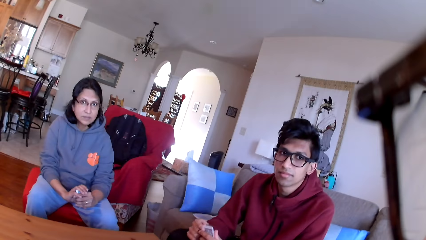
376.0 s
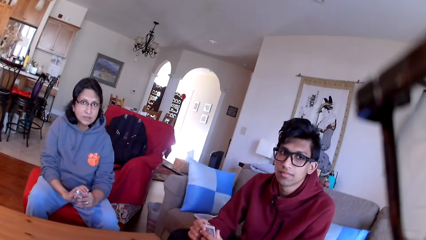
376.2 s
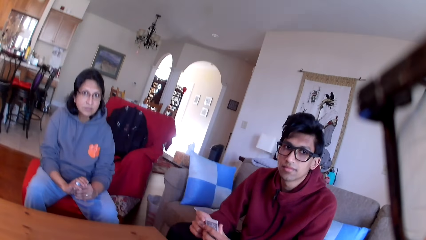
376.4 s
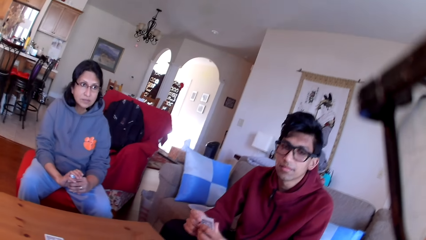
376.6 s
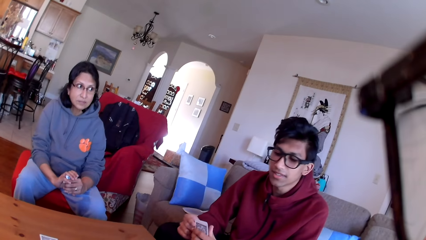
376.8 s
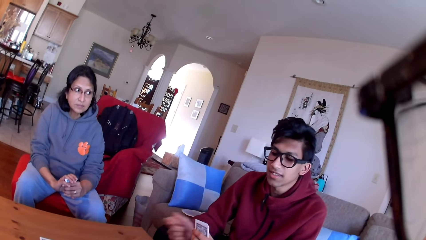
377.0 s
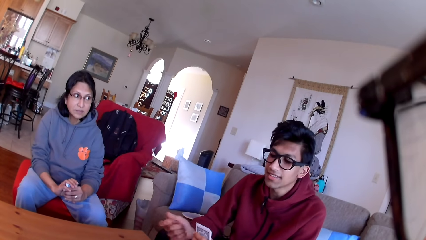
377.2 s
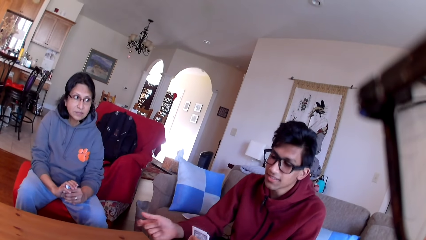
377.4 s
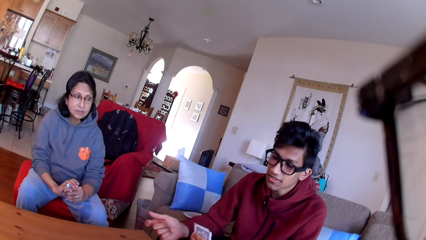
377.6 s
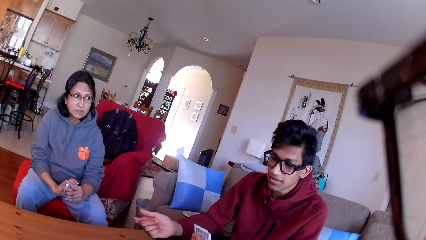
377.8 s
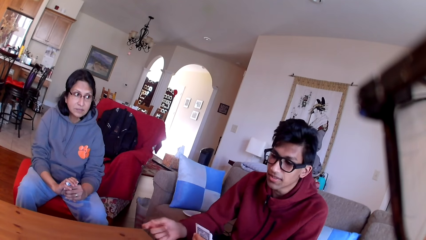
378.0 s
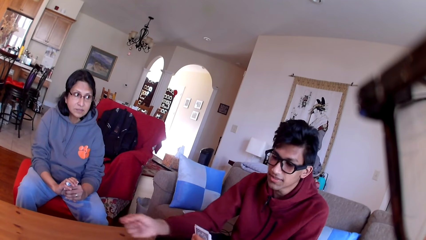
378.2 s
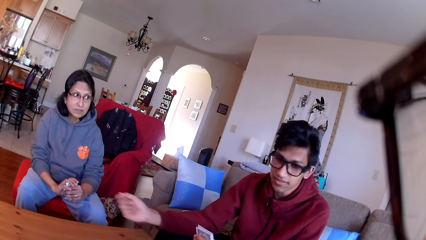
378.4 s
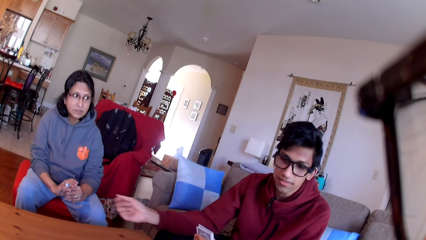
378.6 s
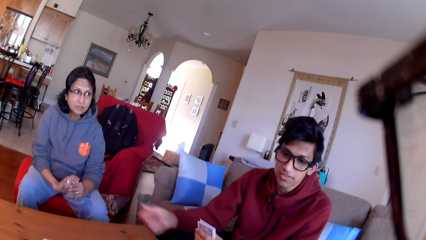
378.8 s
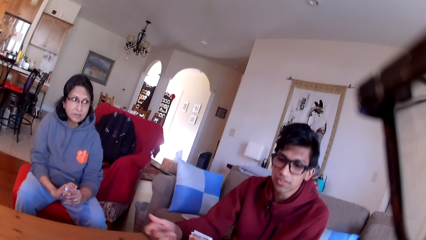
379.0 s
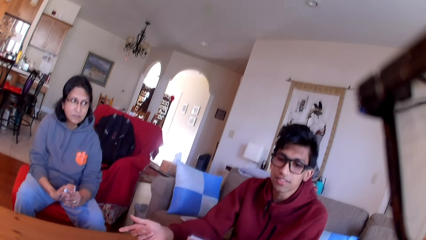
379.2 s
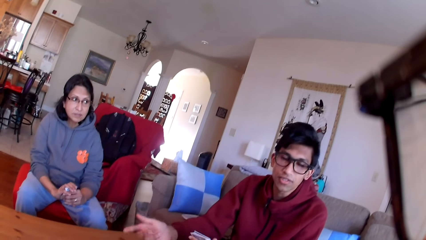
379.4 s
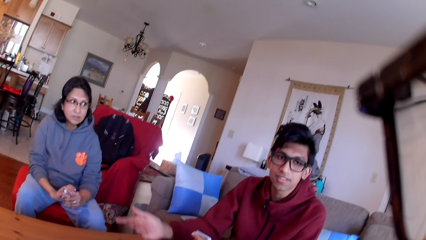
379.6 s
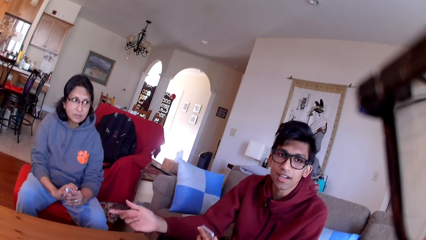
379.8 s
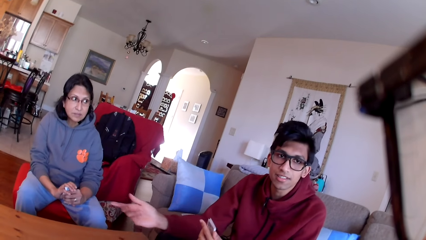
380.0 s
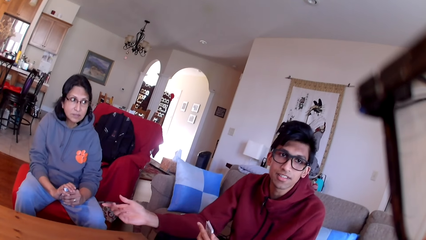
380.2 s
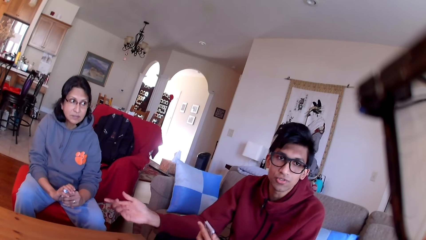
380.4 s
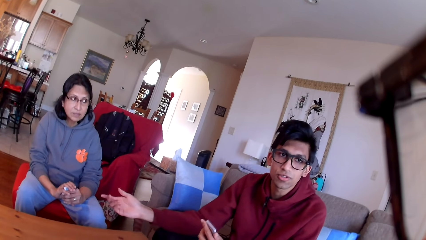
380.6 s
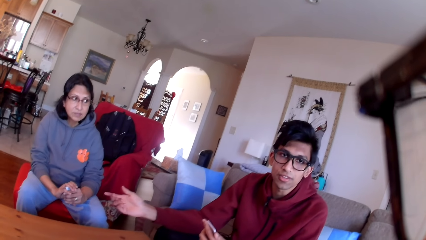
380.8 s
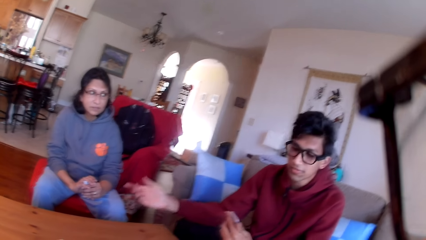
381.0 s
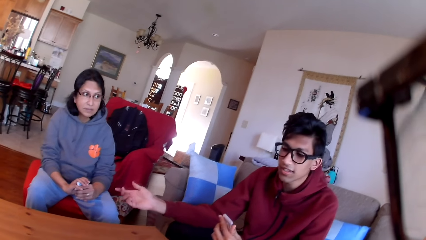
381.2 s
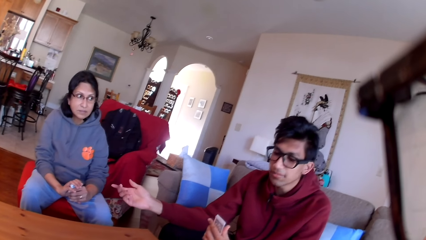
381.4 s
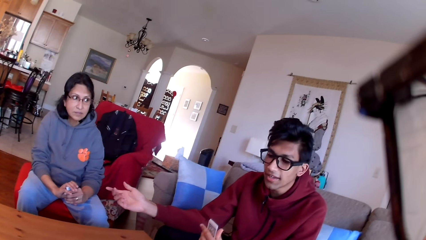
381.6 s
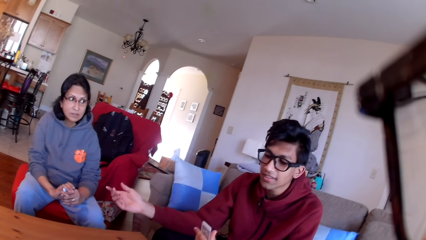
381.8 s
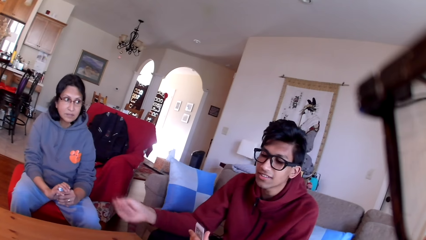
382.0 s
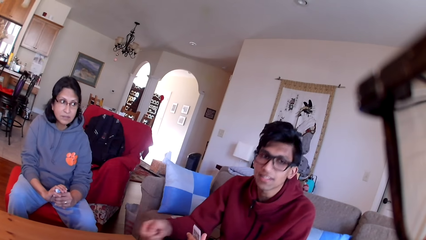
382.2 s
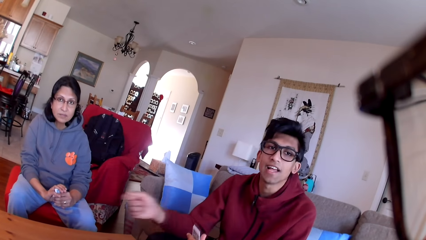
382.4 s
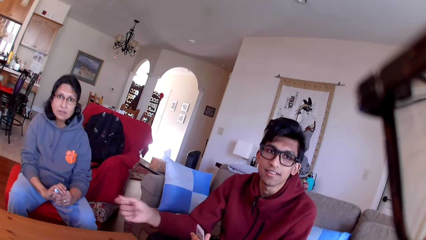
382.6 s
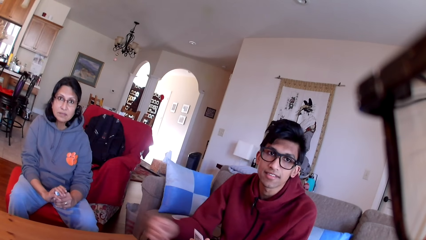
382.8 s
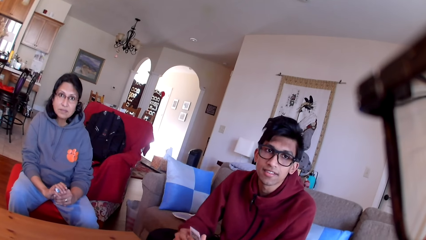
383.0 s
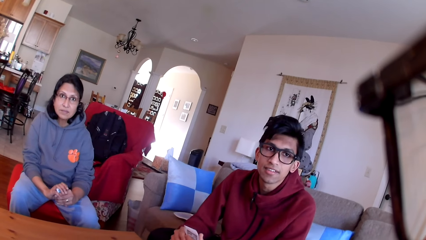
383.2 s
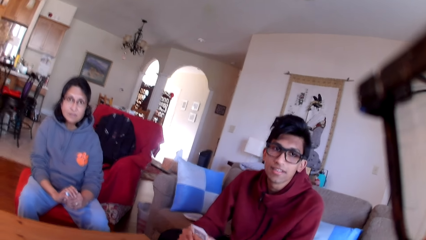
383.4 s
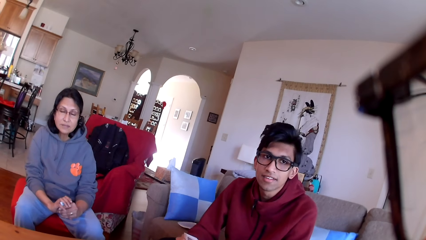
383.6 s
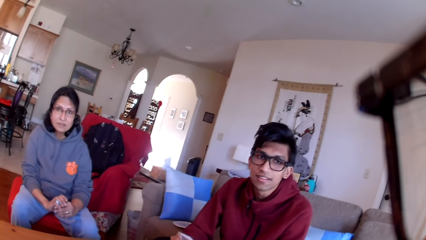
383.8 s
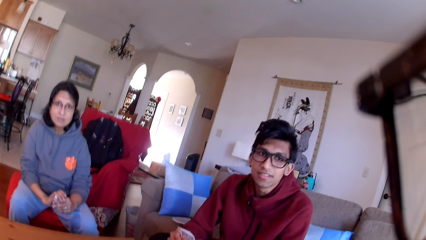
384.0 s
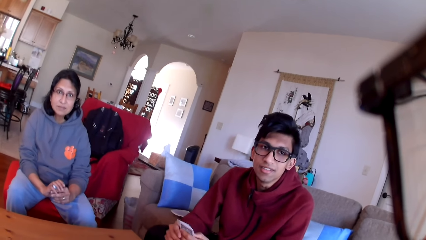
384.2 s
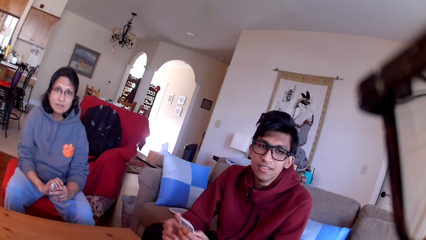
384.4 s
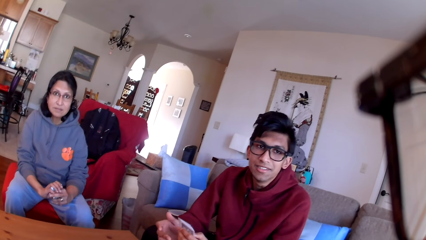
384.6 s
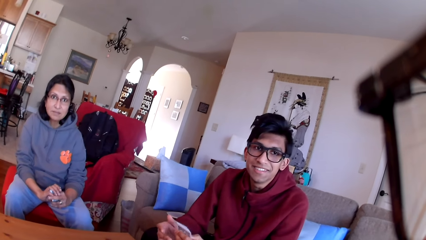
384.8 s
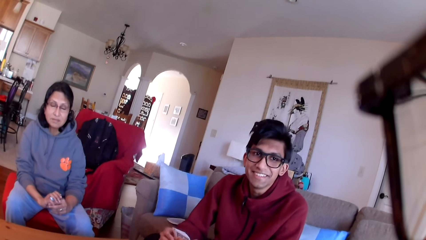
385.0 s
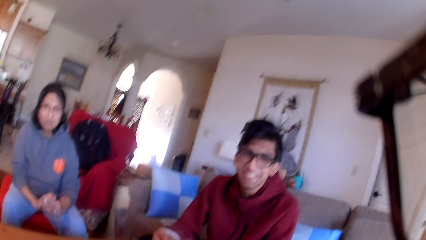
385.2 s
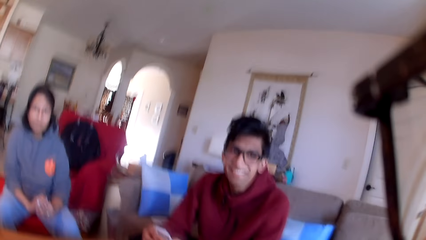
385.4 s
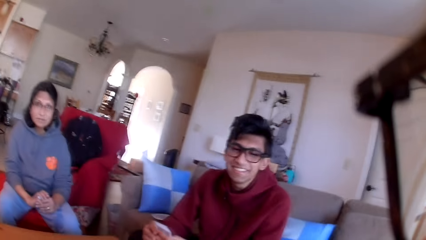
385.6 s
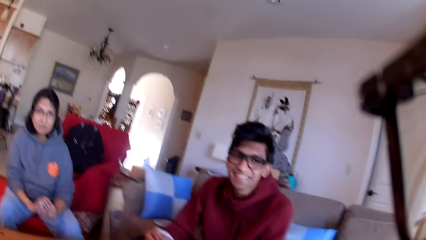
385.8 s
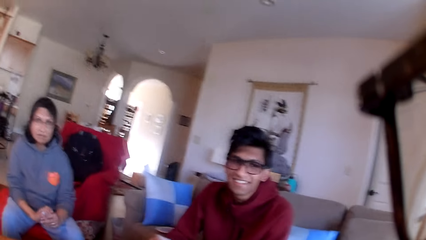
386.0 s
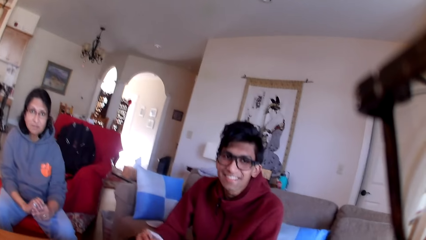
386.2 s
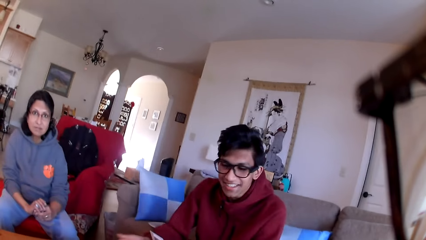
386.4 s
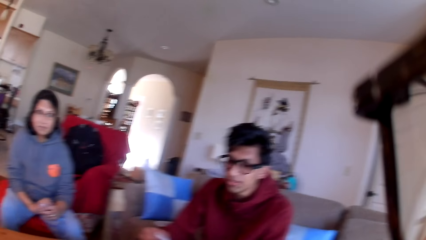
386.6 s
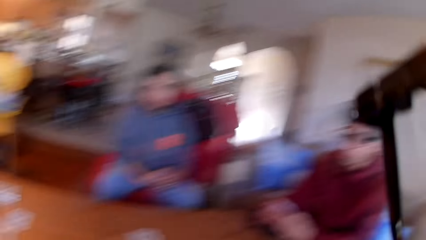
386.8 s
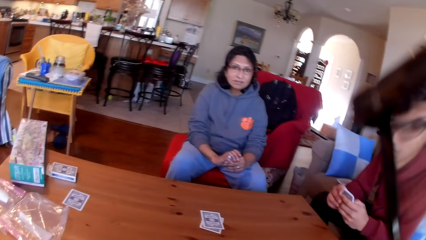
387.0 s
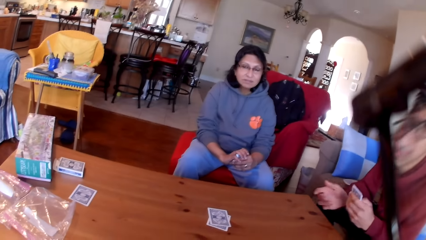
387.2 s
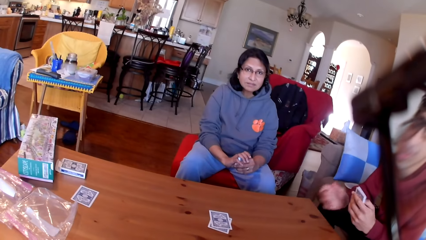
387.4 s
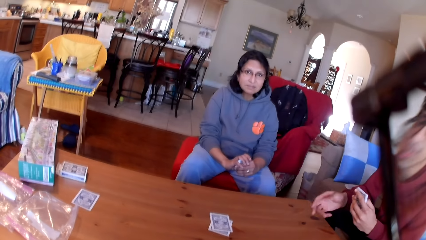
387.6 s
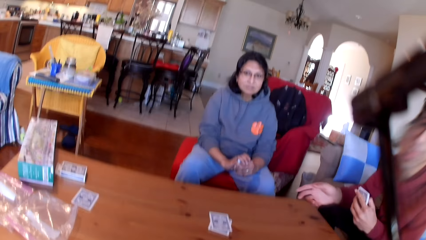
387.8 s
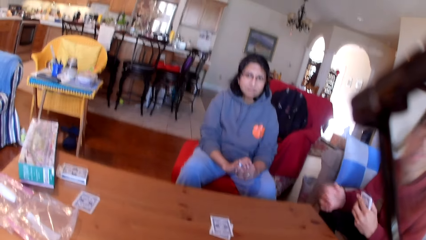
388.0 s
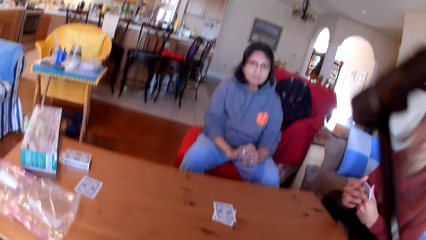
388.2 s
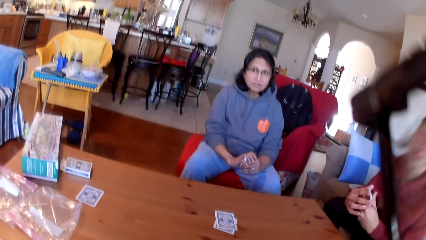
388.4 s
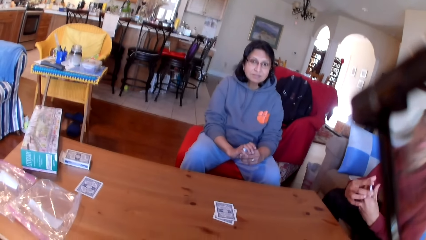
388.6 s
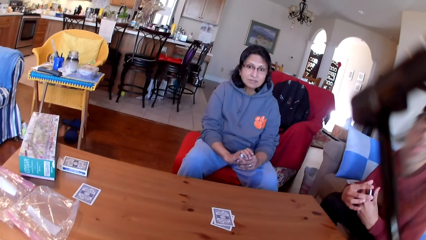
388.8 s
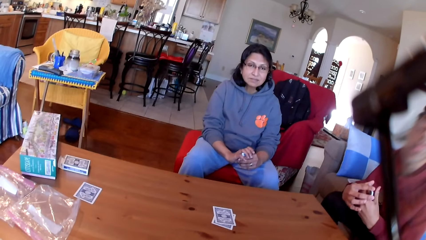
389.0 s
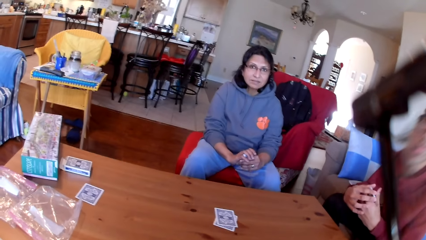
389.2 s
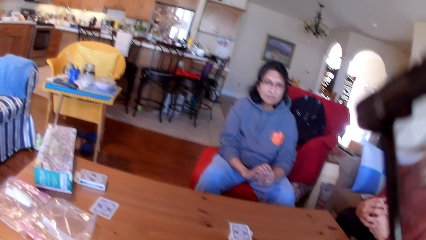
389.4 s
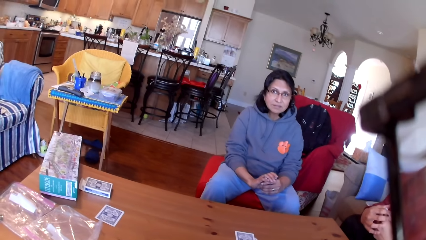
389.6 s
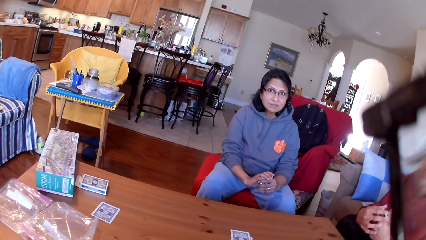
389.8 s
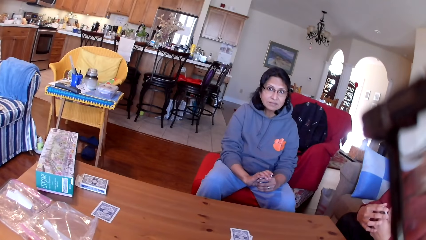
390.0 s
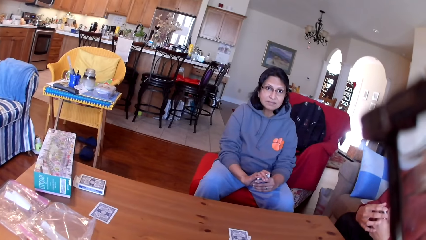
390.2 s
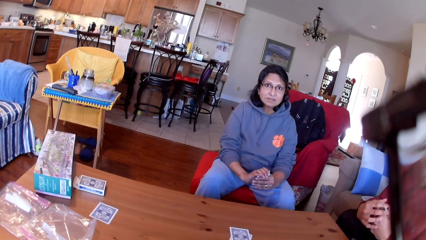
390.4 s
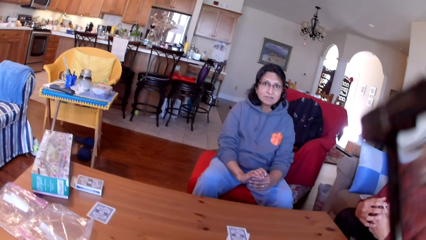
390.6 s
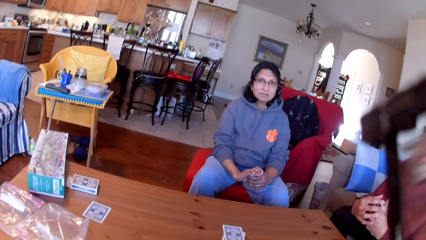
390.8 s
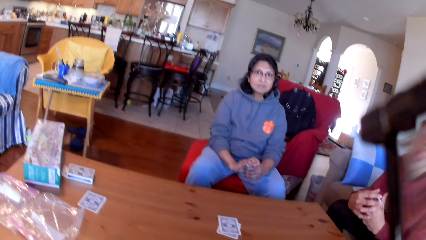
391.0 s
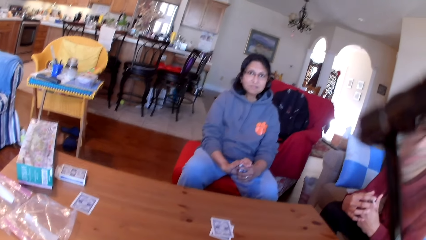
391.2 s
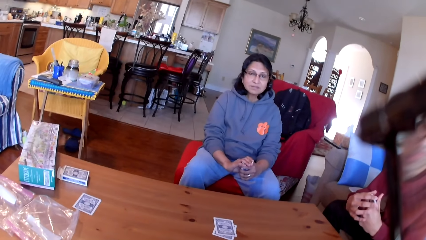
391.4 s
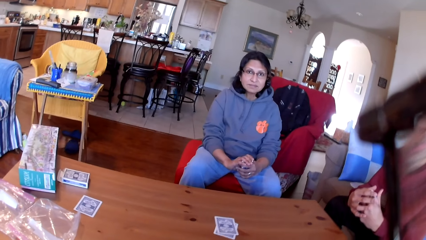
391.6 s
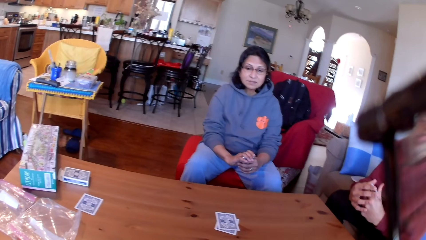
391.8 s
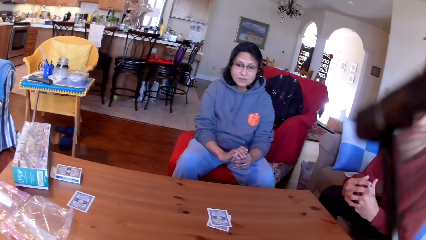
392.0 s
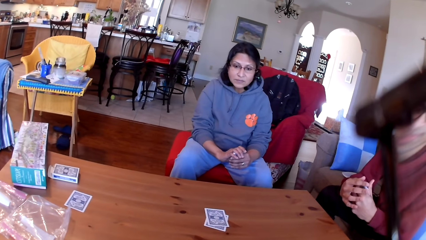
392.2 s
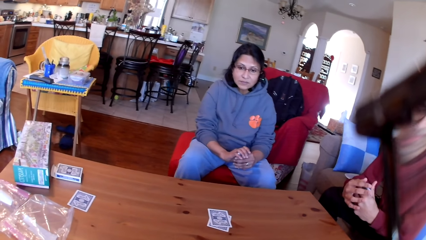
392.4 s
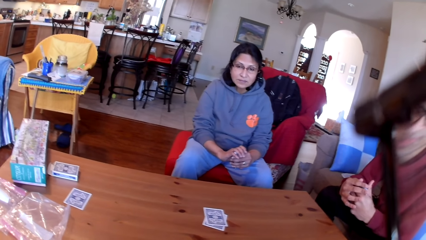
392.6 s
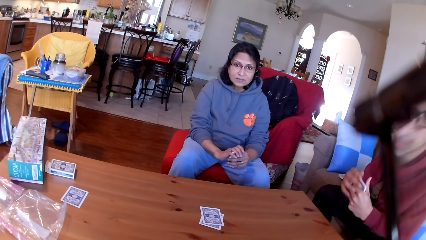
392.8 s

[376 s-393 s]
The camera wearer looks at a person. The person moves his hand. The camera wearer looks around. The person moves his hand. The camera wearer stares at another person and the first person.
